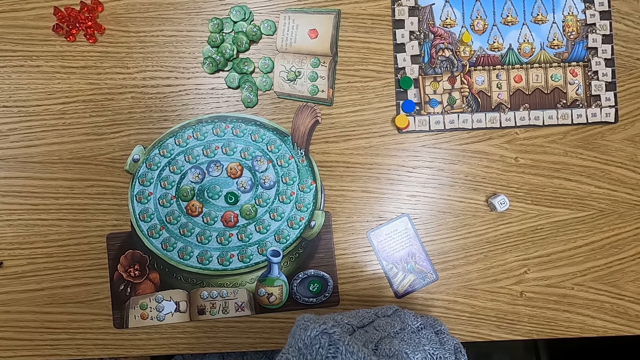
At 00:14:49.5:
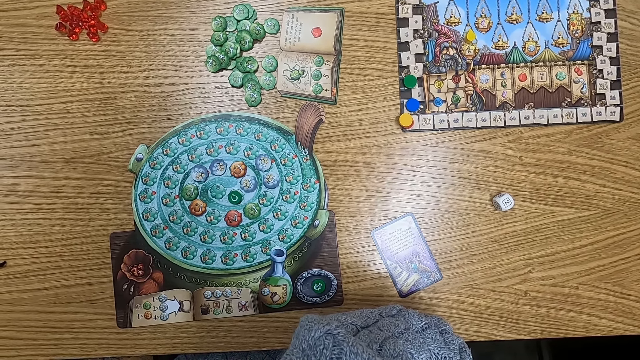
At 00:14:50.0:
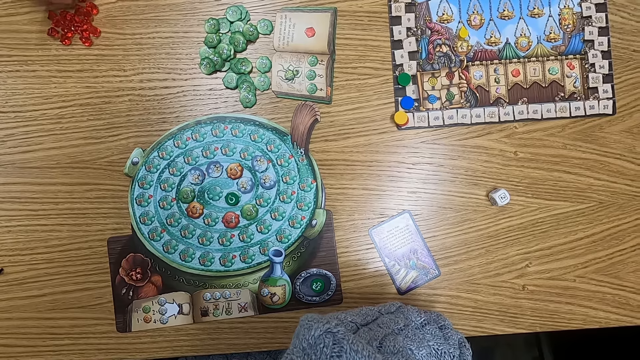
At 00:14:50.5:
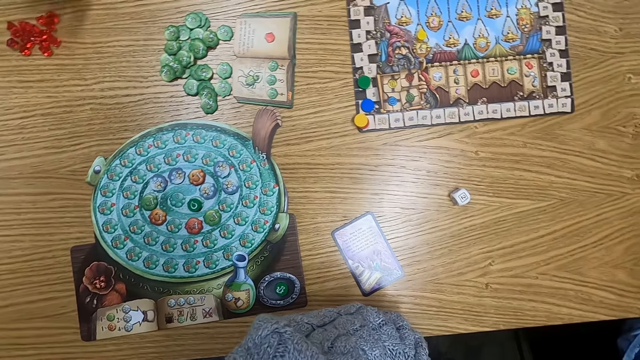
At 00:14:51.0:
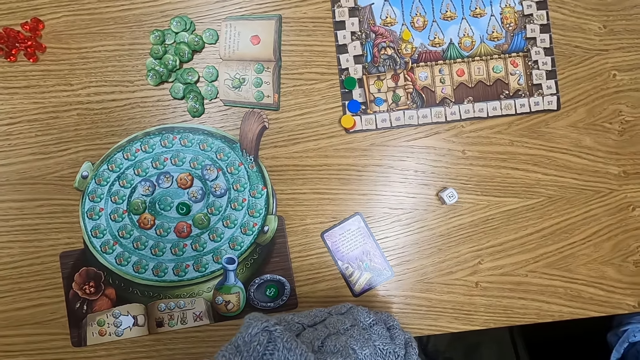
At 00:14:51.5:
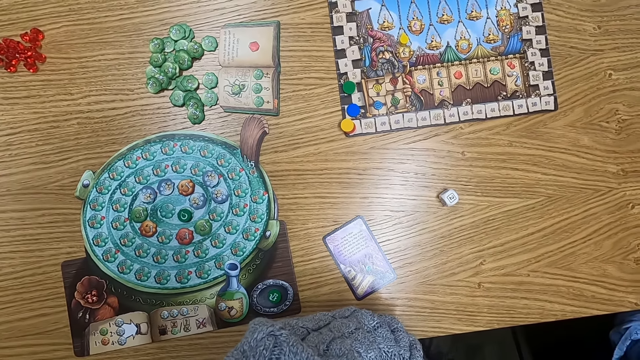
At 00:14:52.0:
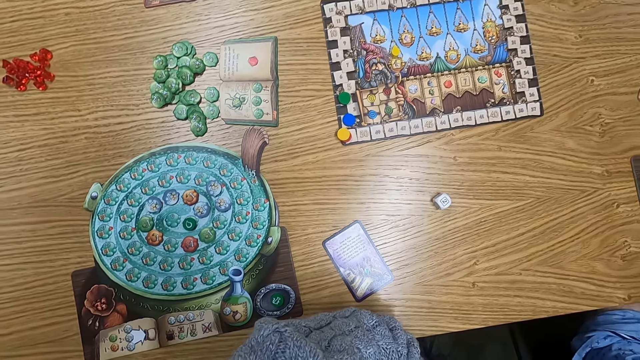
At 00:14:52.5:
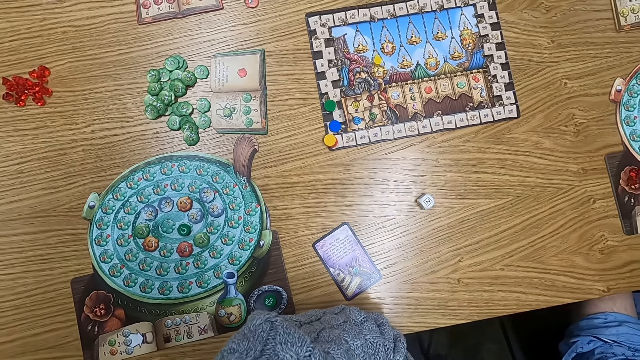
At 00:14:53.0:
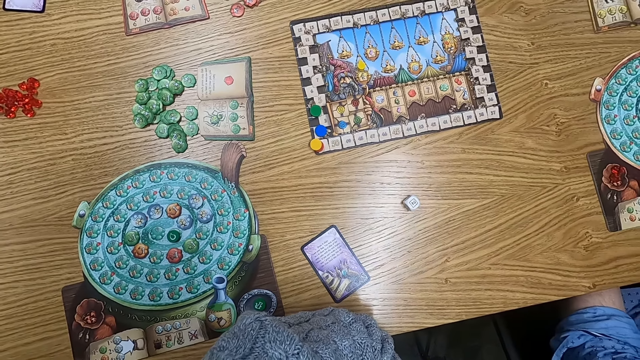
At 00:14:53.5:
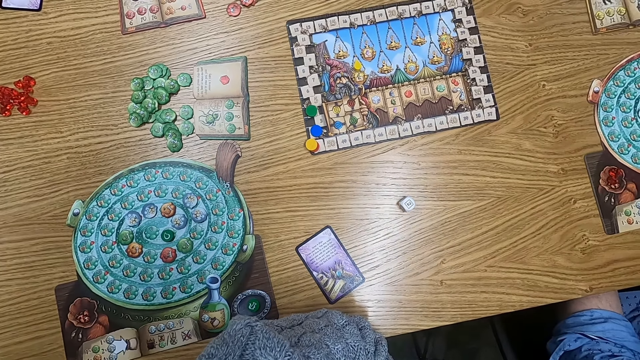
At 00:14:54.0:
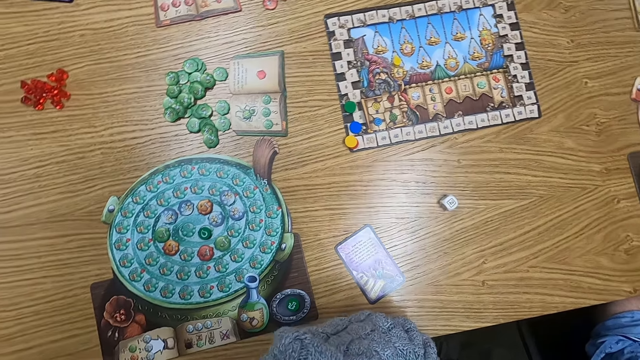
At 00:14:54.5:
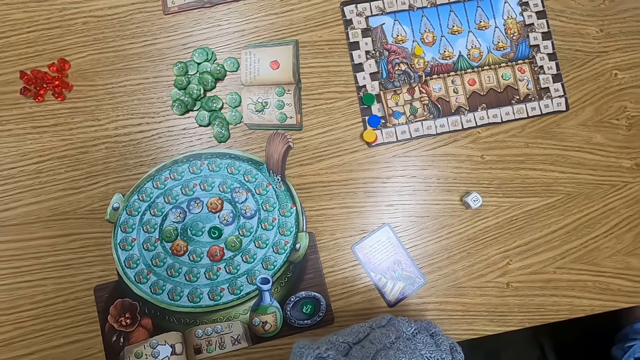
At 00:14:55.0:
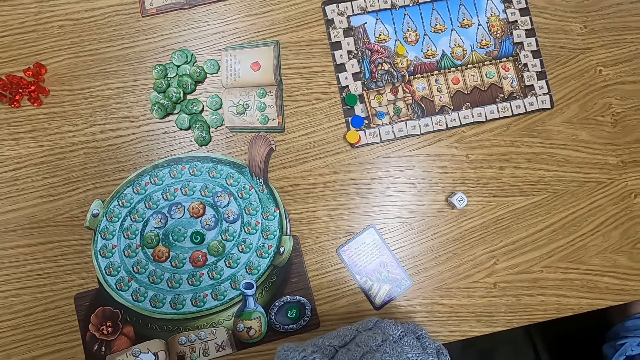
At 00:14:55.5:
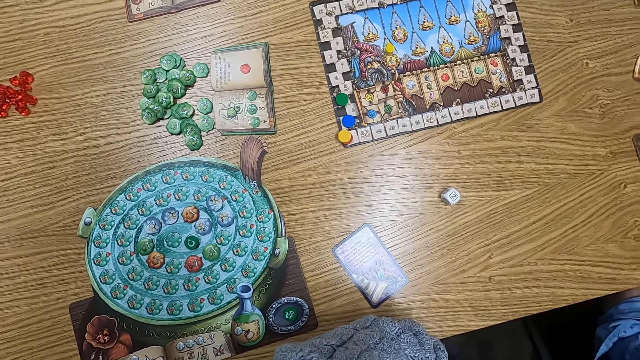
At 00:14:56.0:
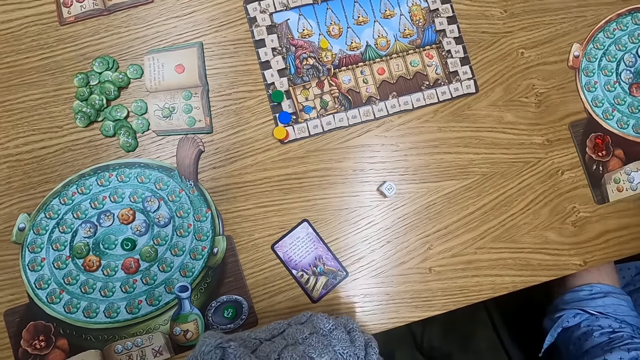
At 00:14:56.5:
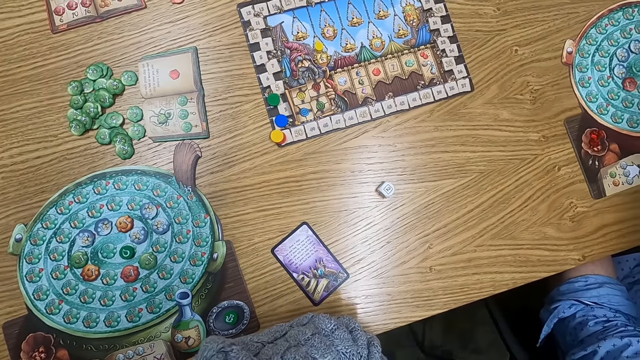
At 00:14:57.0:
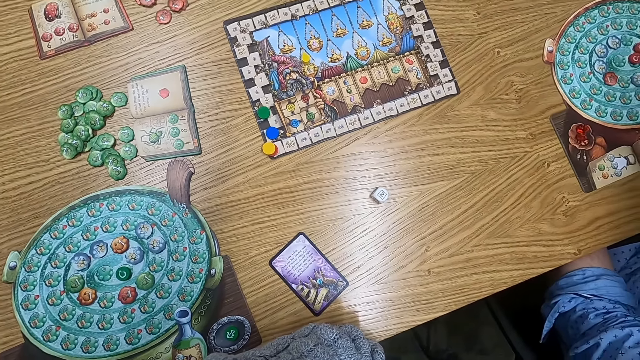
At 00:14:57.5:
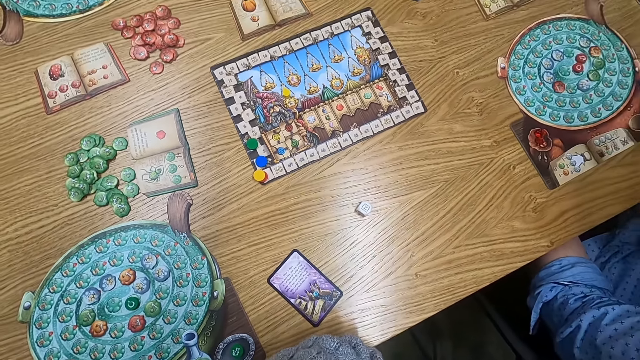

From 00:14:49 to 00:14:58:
A man holds token points on the table. The camera wearer turns around.

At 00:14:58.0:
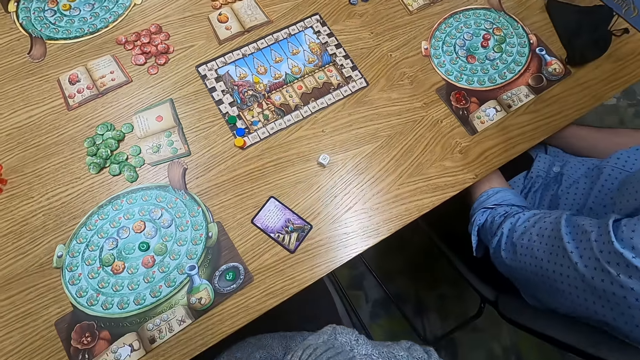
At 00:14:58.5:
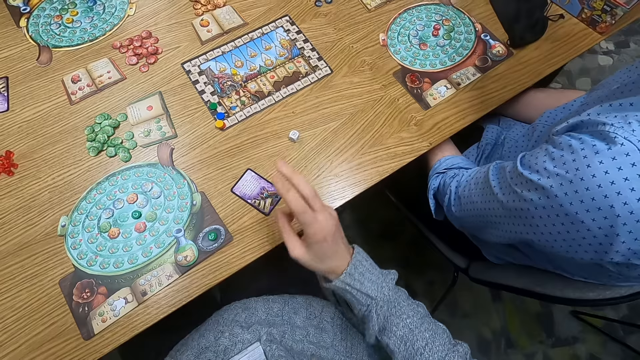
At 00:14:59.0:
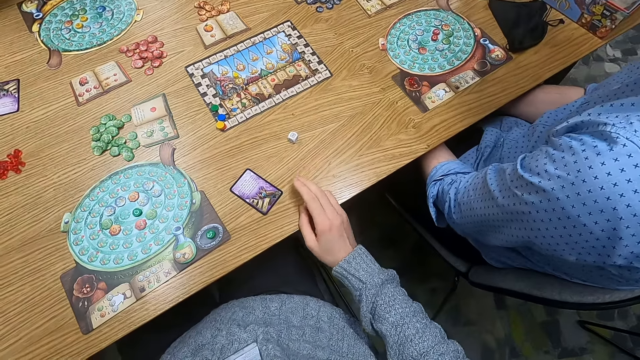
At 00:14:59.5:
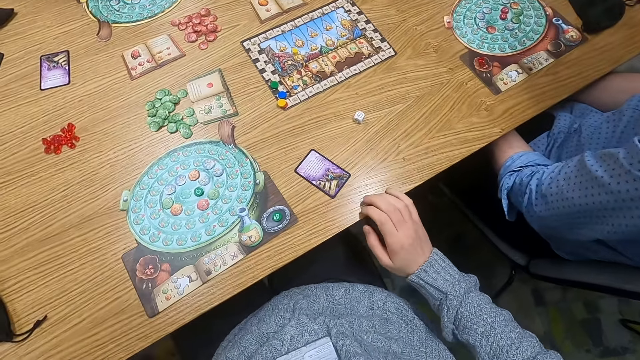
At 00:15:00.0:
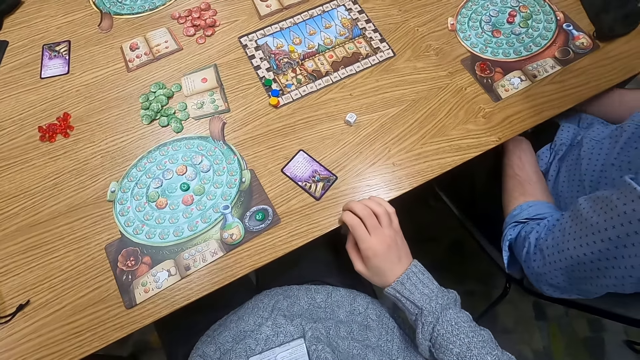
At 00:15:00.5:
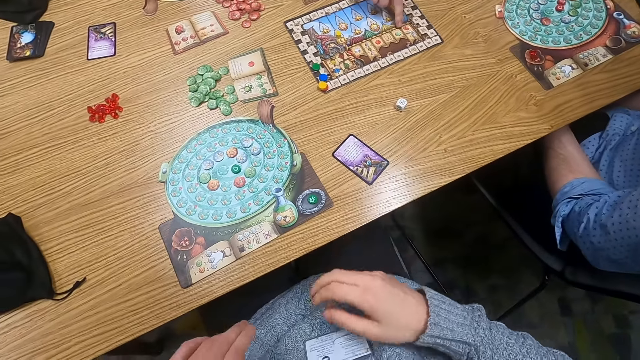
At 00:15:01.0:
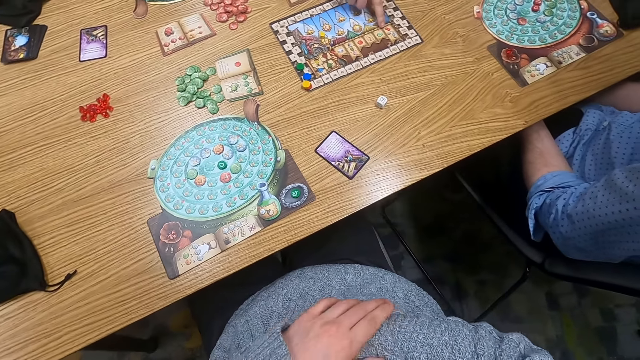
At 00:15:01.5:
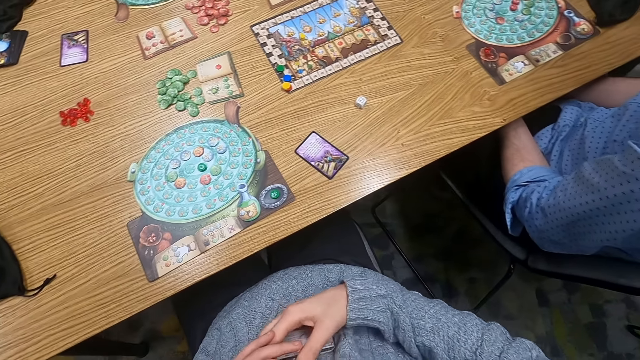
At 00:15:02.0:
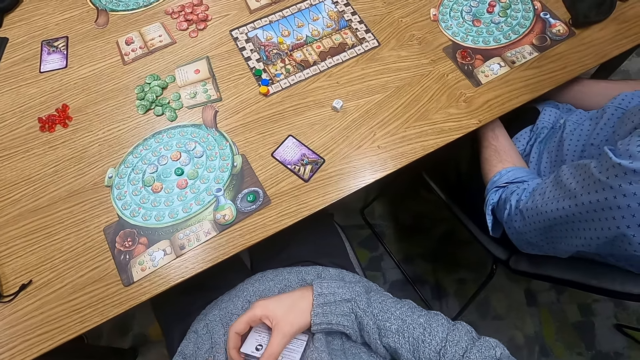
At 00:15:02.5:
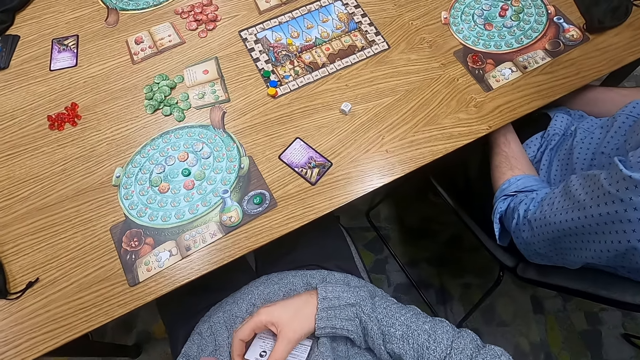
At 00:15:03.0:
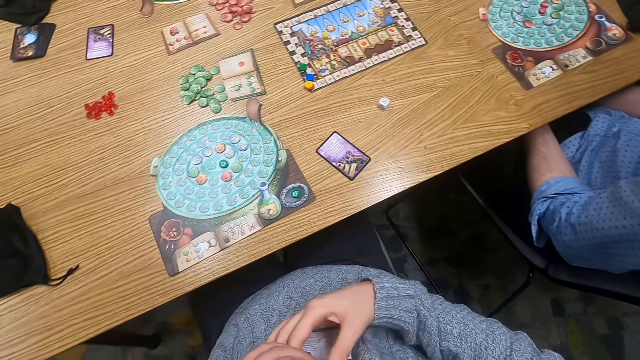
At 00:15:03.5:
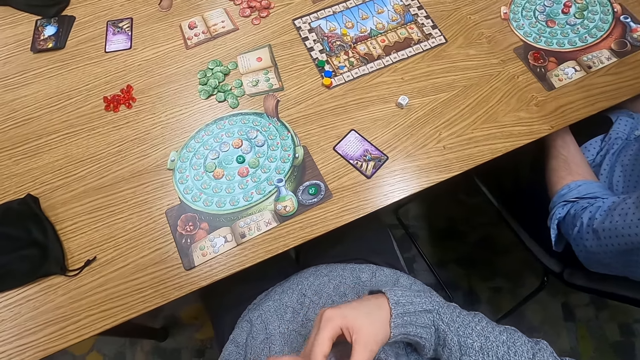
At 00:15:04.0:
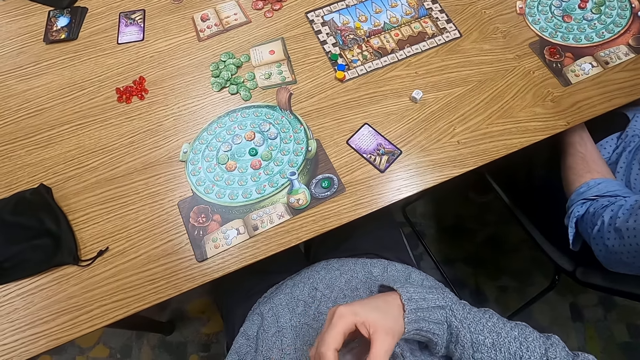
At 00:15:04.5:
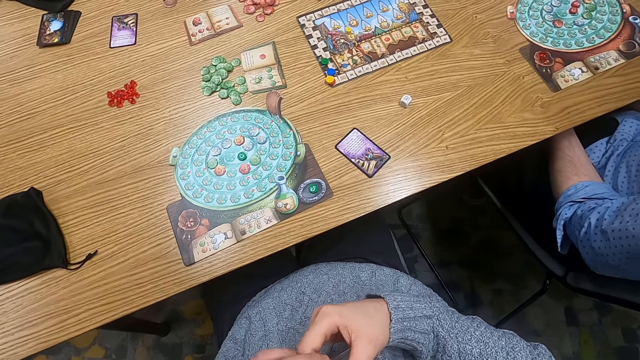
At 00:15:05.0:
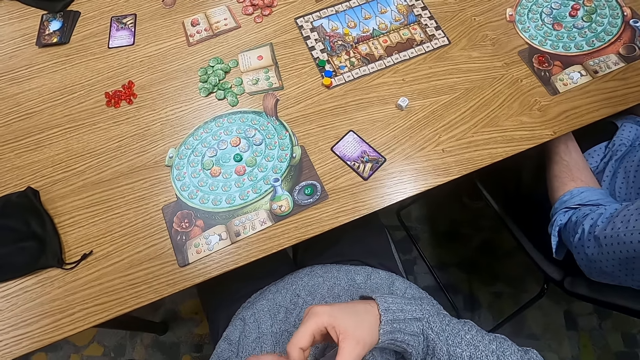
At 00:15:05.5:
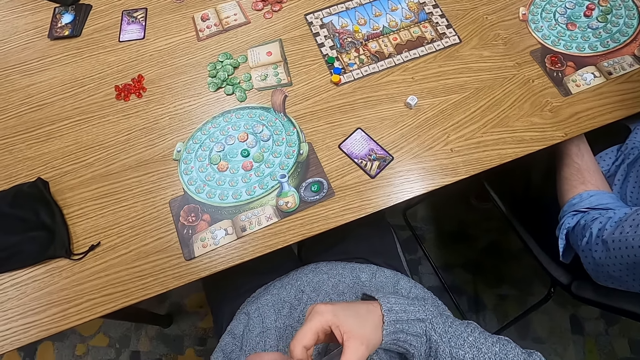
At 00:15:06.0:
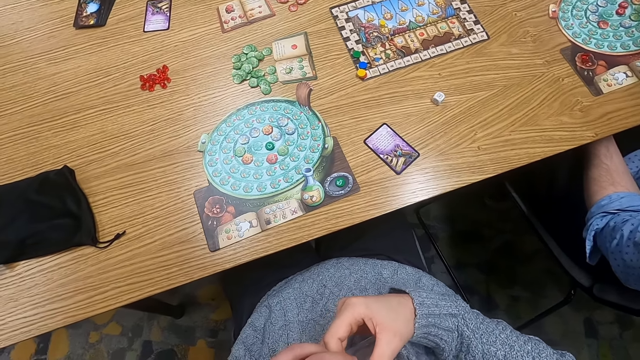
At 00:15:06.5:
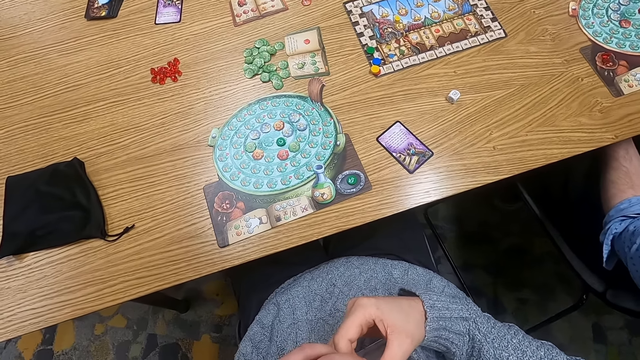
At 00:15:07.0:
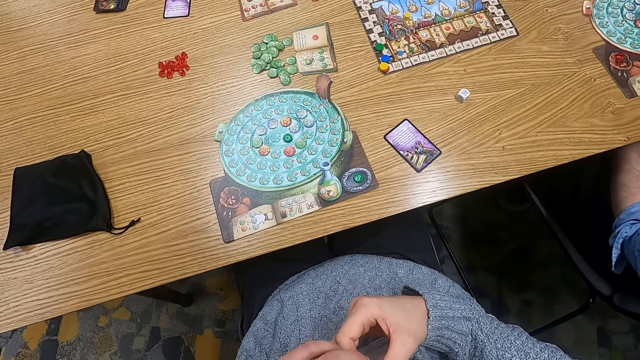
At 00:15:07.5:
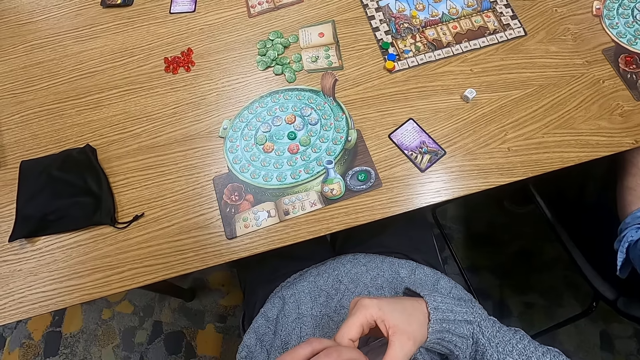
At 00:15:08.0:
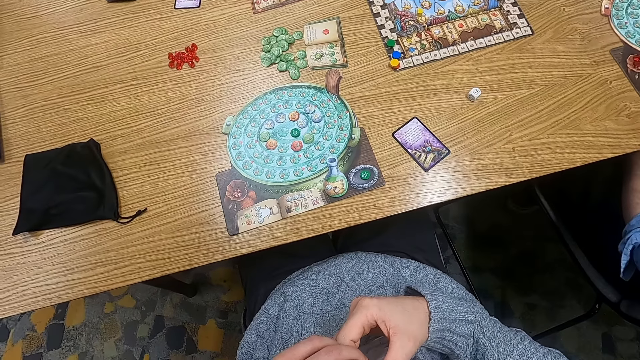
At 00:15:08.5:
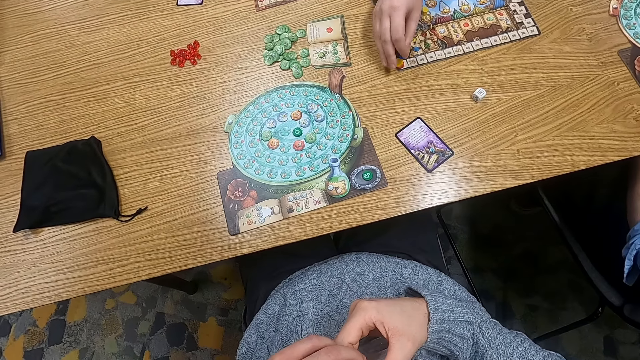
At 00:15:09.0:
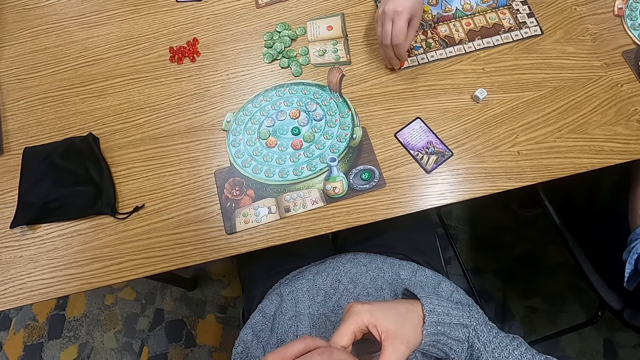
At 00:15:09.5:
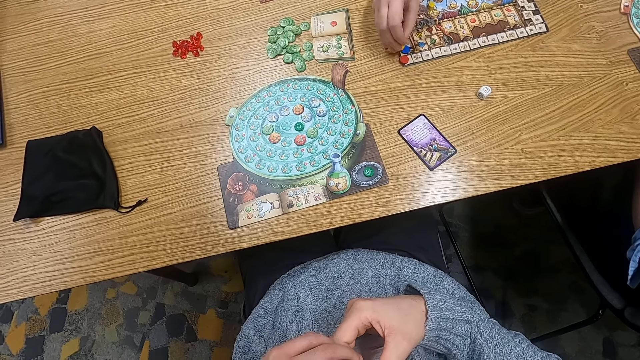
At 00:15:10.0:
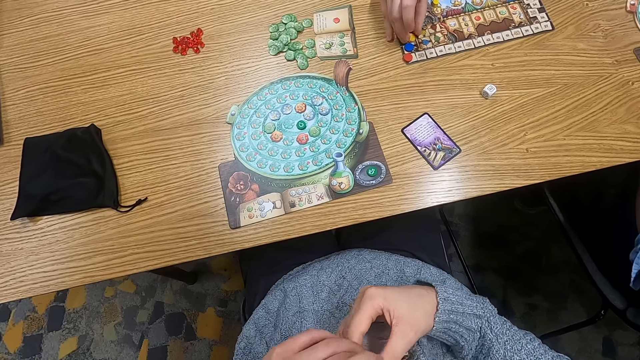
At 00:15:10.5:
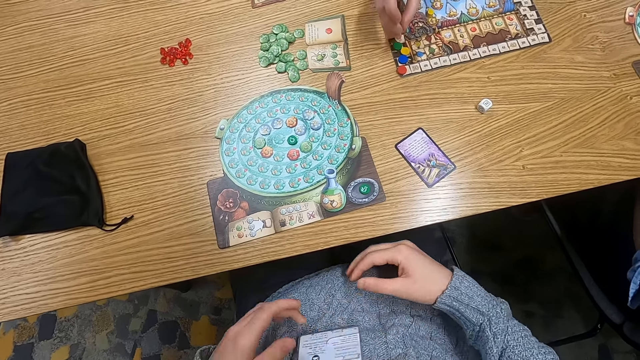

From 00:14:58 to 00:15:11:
The camera wearer holds on the table. A man moves a tile. The camera wearer turns to the side. The man holds plastic tokens on the table. He moves a tile.
